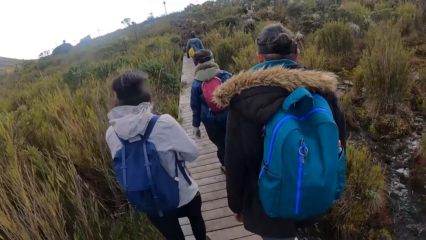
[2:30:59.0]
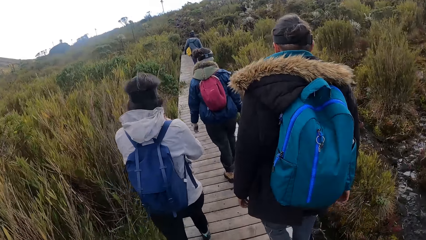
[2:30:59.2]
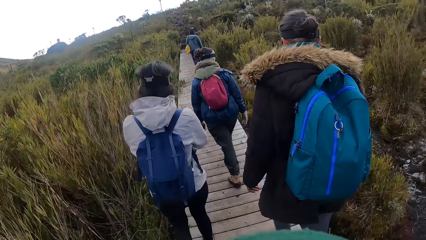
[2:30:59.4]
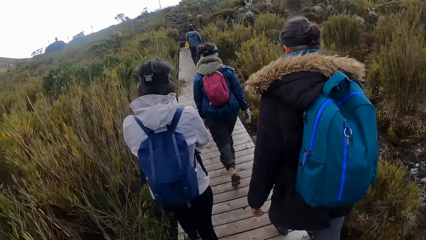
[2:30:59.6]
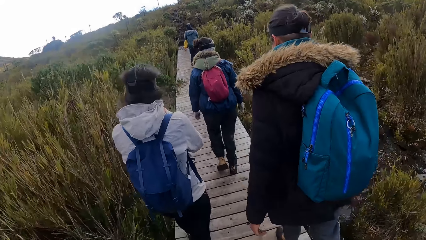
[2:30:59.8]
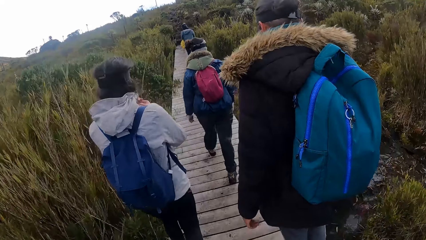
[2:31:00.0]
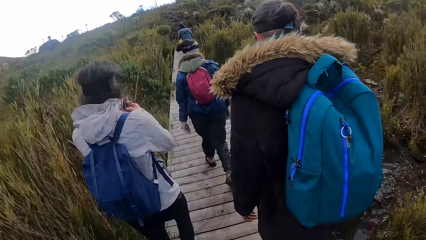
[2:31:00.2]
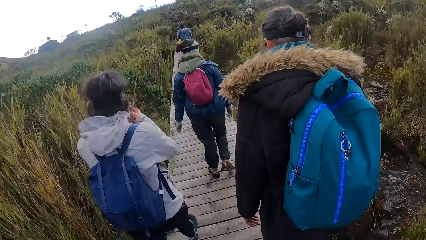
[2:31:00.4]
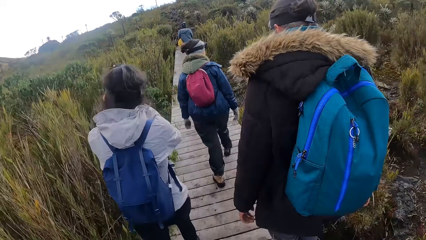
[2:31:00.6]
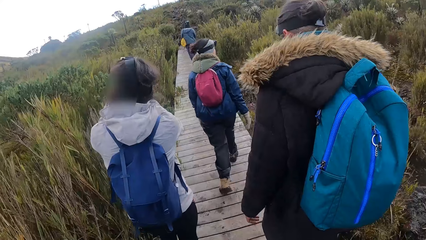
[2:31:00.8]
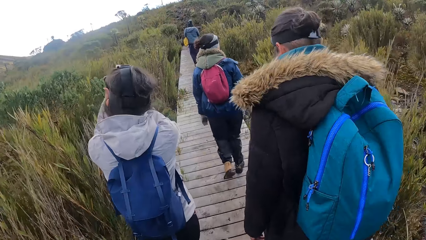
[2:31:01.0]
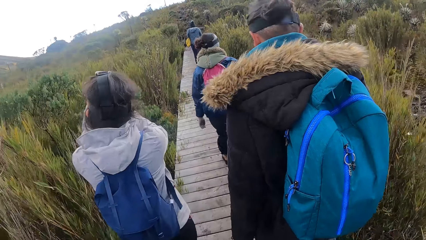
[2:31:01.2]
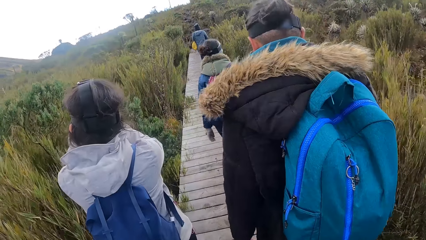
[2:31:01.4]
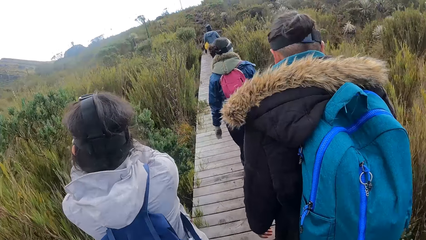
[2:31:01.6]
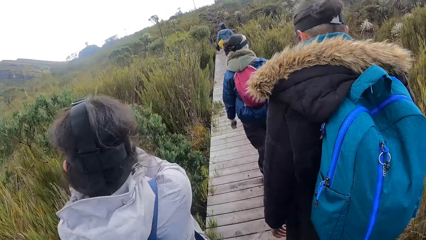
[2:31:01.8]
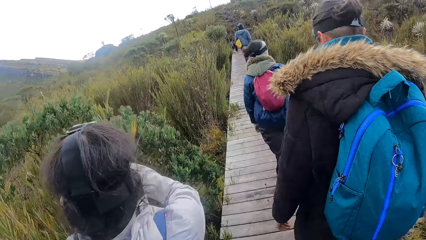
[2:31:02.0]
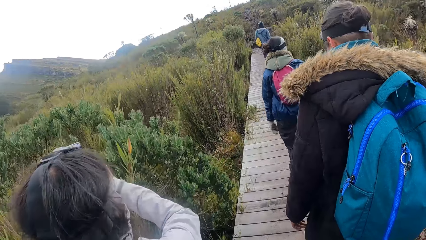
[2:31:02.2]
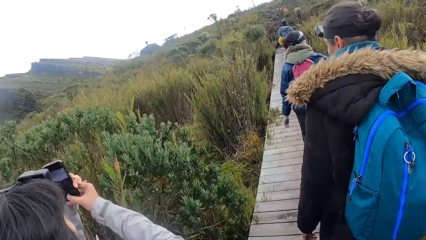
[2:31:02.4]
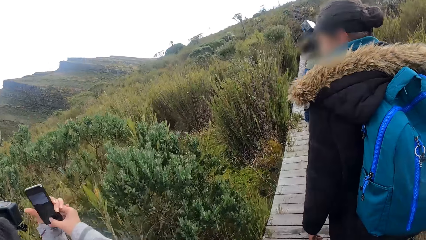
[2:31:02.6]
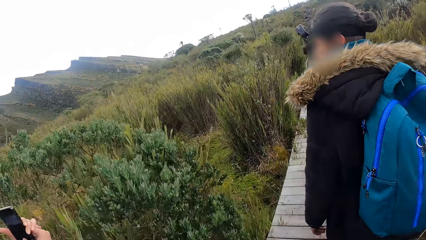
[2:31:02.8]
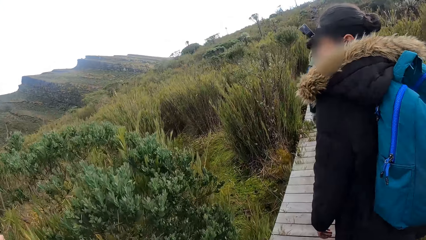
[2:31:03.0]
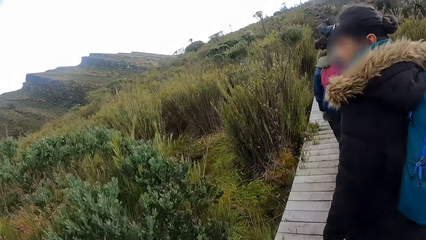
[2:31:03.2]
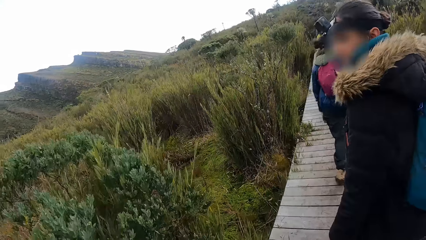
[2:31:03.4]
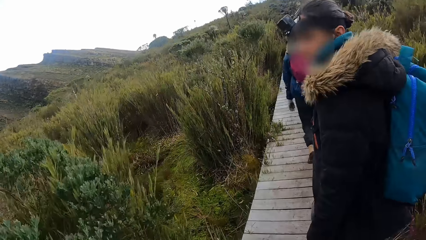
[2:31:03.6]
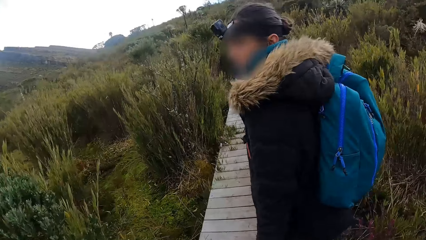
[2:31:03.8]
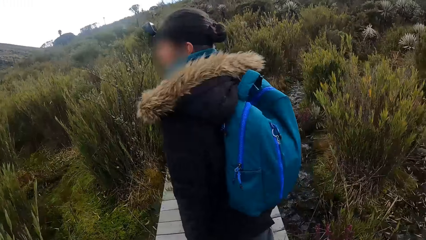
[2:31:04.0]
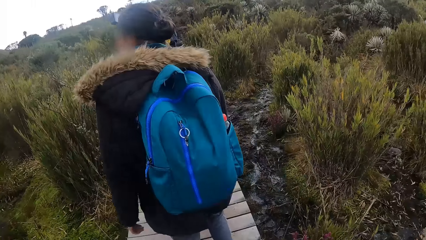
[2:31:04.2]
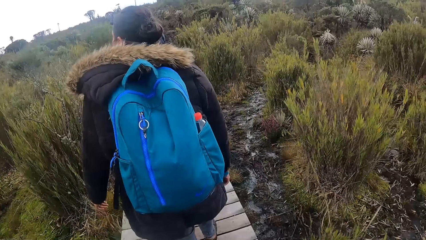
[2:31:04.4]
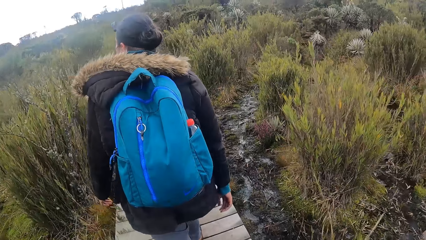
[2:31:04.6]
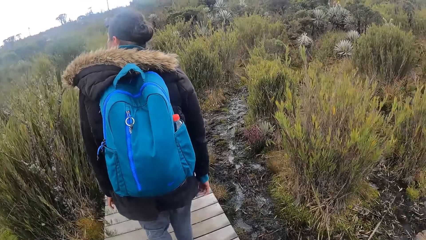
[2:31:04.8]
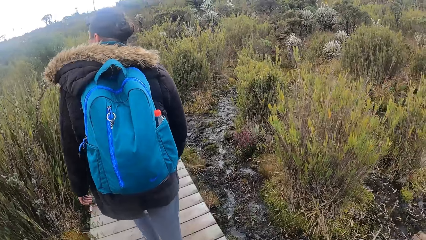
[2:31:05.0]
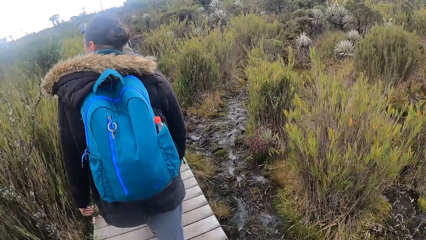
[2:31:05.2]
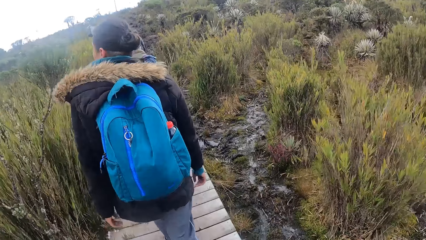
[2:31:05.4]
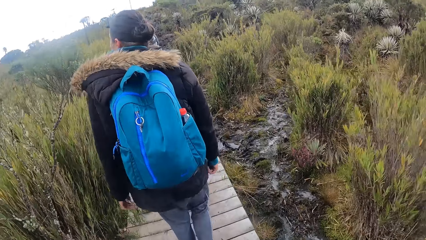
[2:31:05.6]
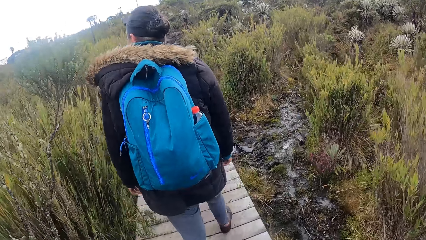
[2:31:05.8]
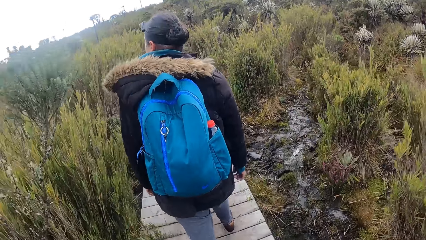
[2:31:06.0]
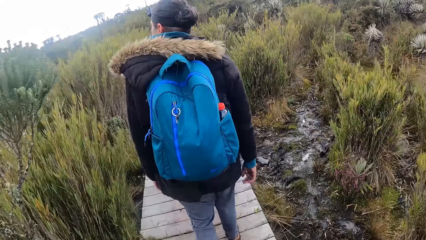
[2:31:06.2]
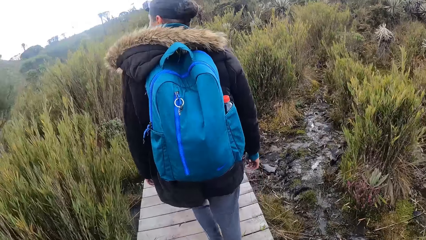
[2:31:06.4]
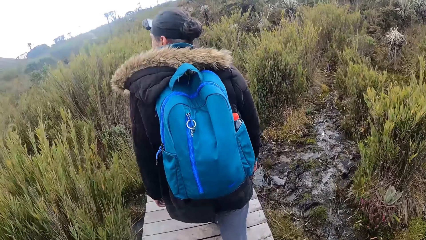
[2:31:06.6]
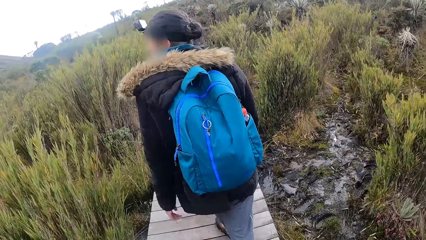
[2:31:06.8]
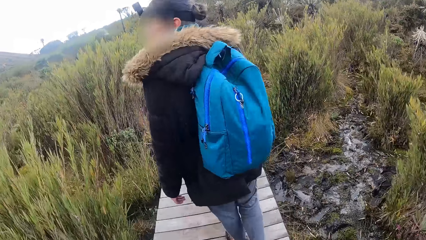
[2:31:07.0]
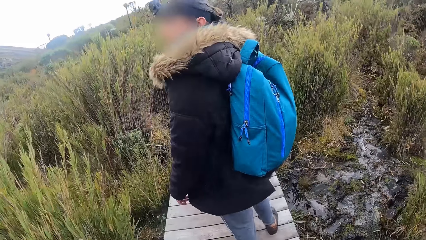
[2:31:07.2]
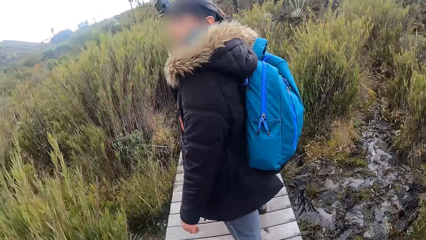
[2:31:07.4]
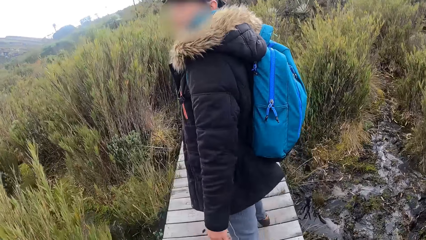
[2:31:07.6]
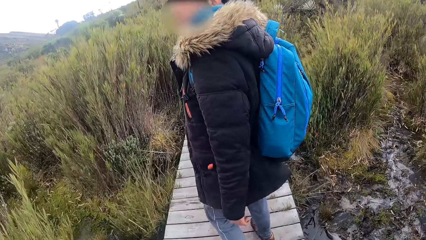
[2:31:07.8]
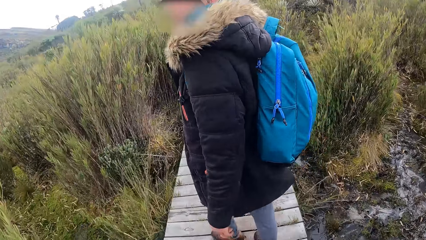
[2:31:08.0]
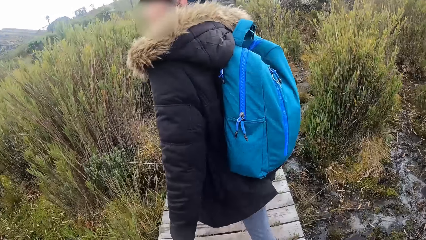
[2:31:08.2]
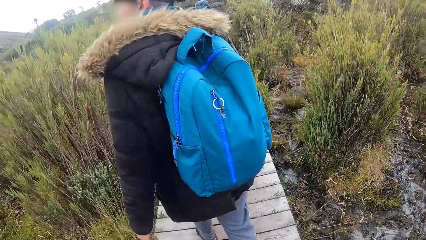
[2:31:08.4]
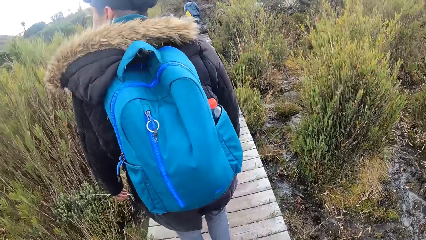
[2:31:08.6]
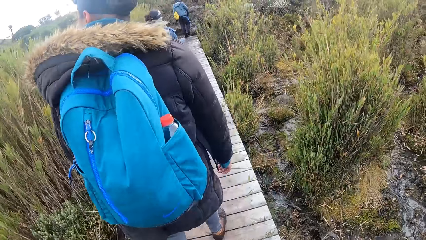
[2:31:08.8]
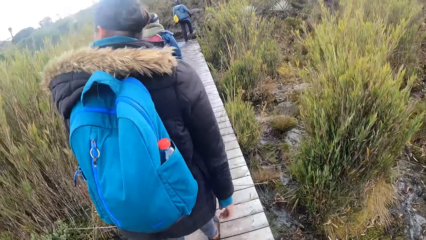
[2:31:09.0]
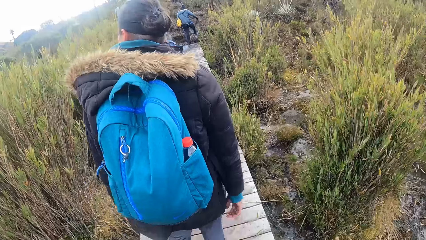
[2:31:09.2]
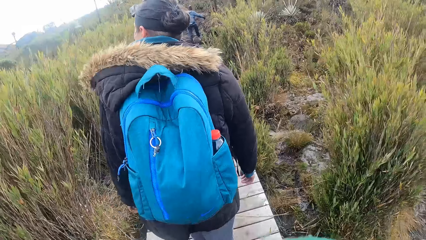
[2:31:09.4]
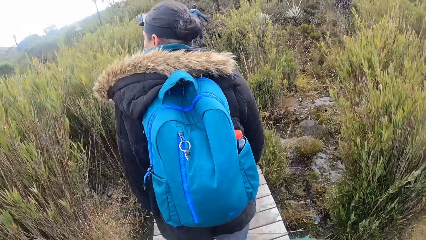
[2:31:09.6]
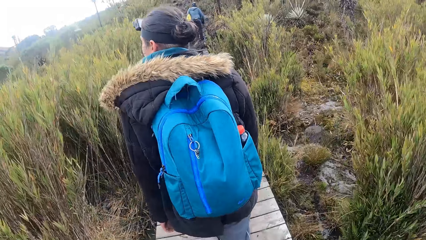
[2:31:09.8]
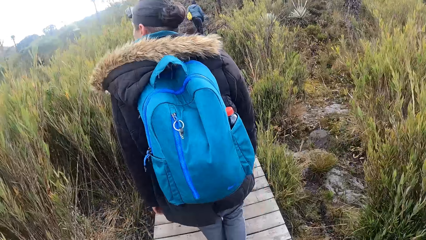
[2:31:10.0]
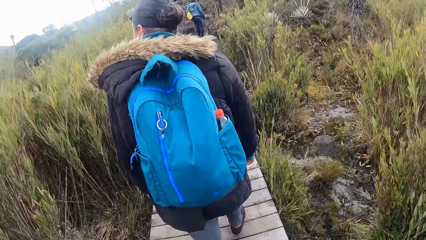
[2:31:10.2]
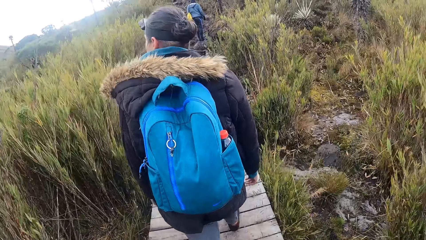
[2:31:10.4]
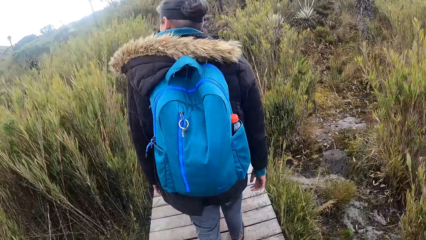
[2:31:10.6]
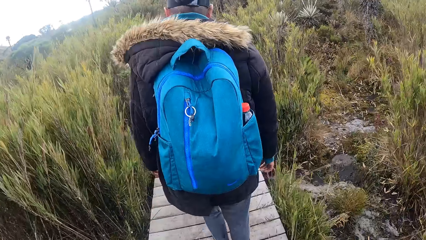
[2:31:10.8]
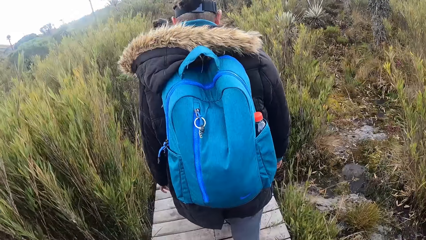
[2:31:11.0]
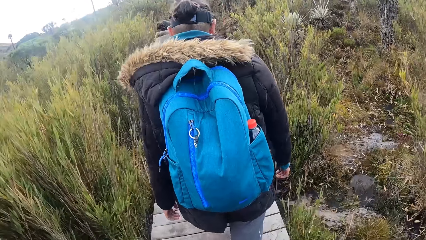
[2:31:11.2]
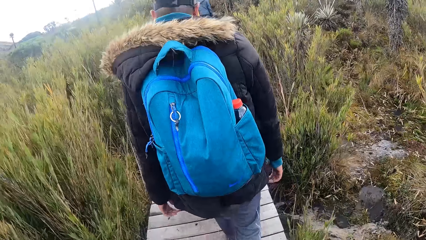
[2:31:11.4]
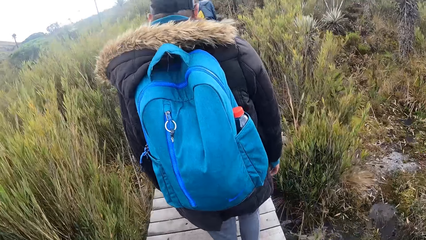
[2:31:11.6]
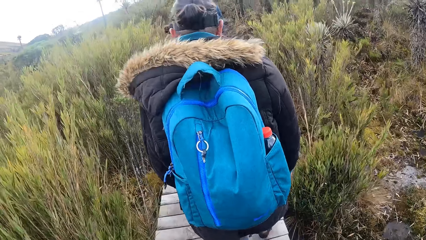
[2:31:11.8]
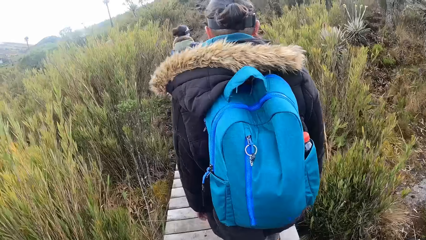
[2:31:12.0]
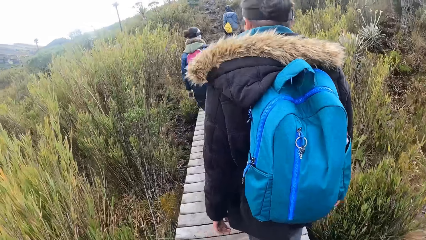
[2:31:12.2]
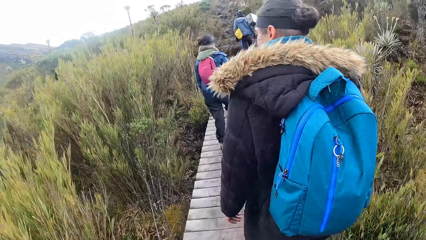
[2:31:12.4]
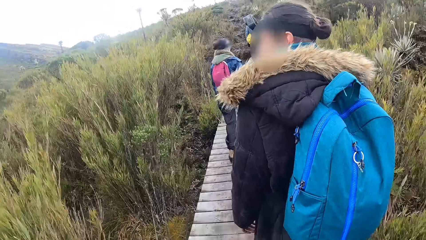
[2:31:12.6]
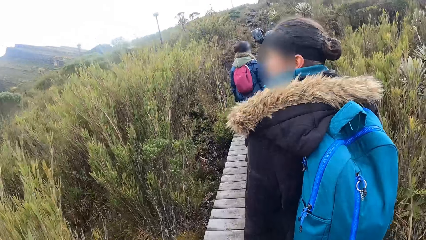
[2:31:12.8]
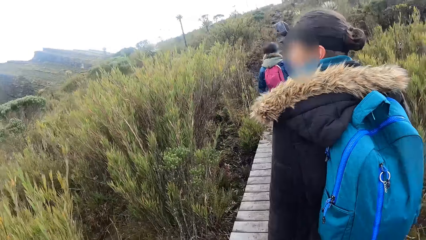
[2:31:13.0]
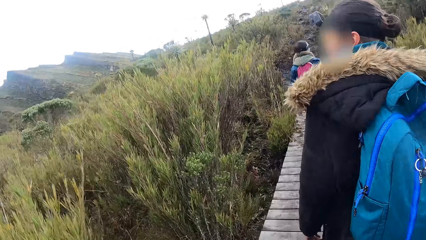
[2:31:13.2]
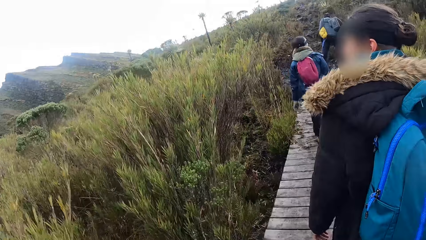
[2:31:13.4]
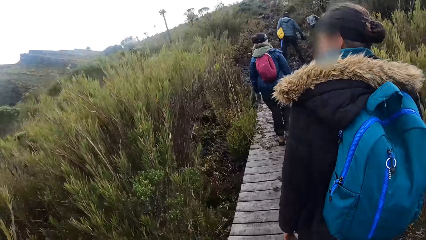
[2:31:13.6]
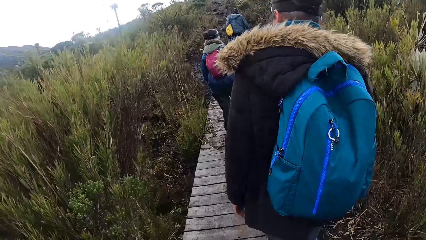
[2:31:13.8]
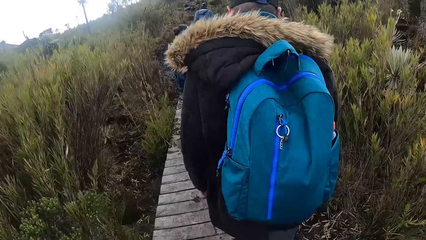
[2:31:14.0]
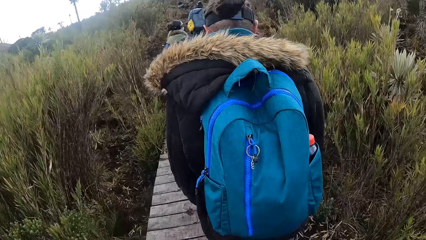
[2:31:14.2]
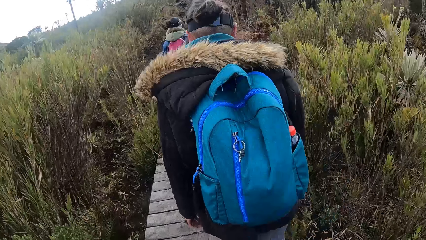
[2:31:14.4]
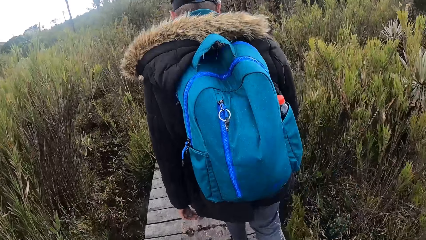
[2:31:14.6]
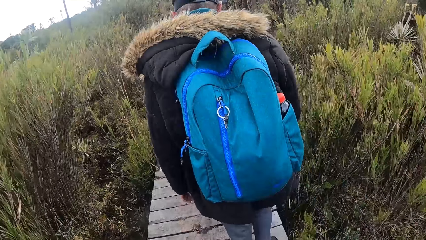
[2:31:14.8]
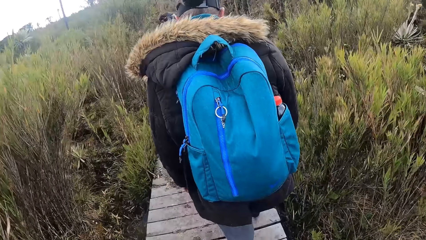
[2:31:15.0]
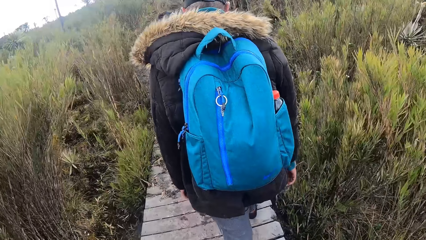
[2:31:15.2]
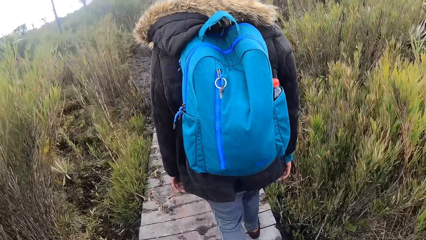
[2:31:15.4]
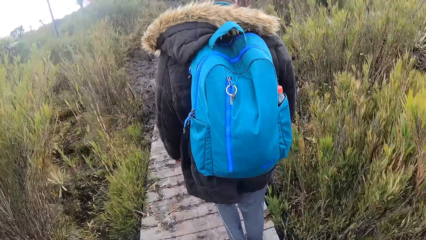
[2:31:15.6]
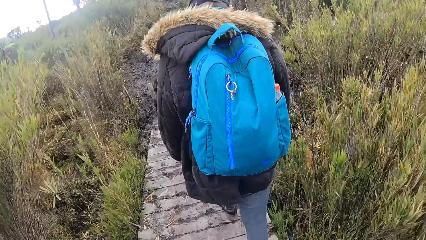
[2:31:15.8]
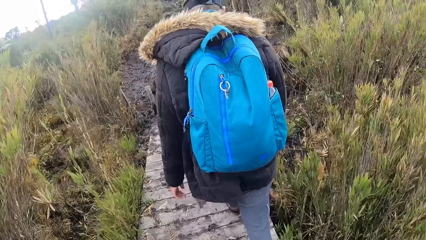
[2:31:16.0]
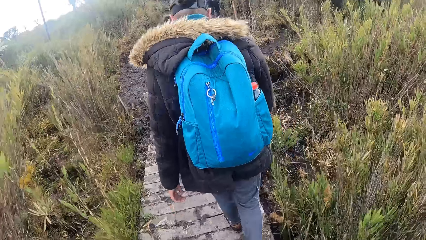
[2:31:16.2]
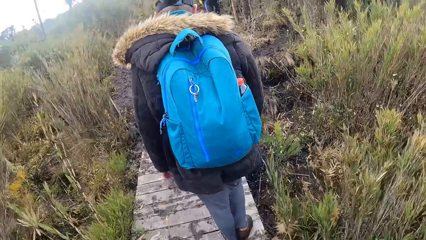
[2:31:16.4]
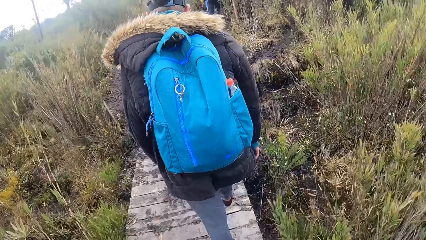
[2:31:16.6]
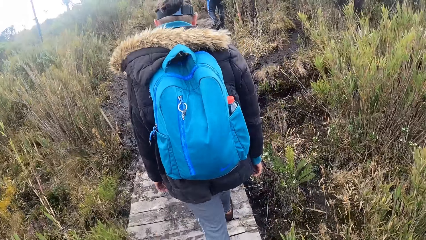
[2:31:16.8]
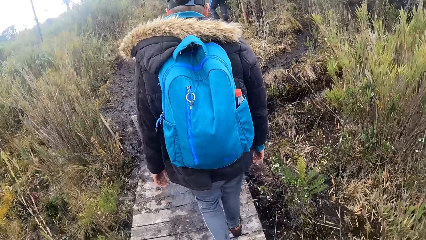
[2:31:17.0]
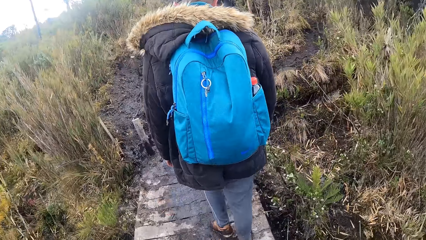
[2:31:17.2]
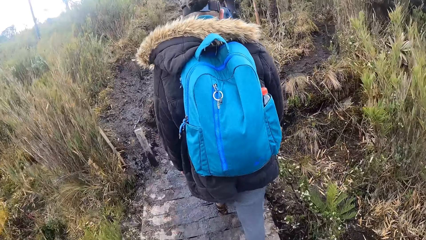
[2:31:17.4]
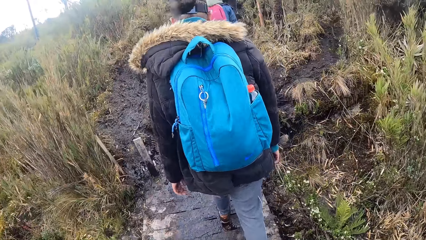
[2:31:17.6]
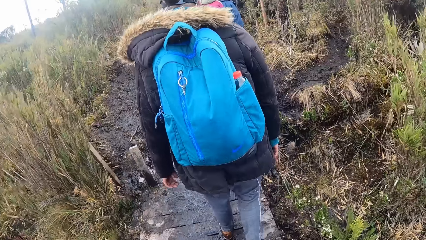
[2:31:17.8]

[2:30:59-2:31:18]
The woman operates a phone with her hands. A man looks around. Another man climbs.
